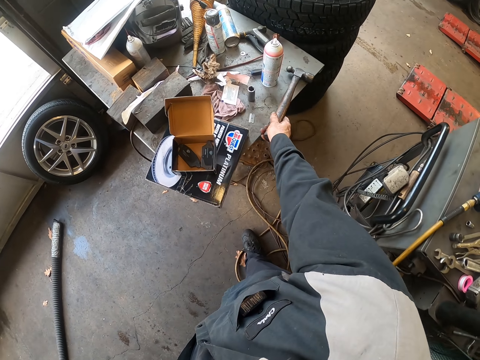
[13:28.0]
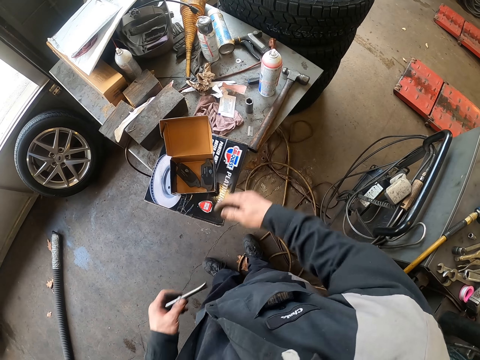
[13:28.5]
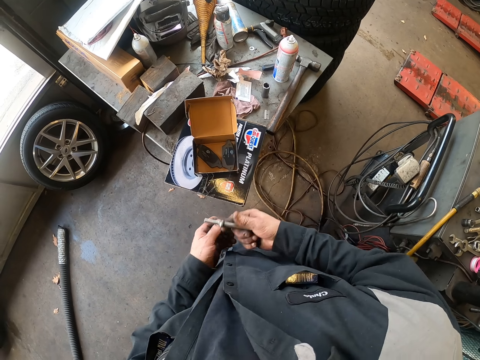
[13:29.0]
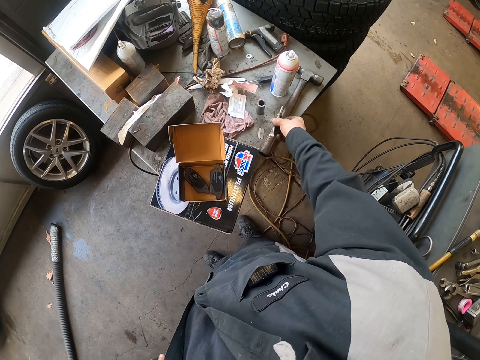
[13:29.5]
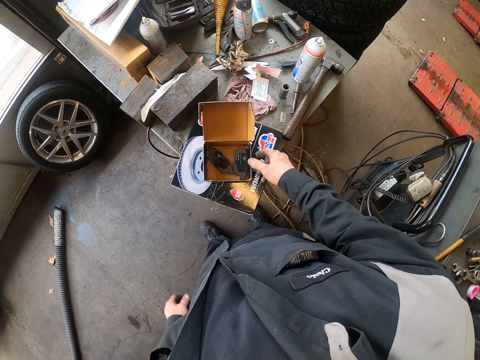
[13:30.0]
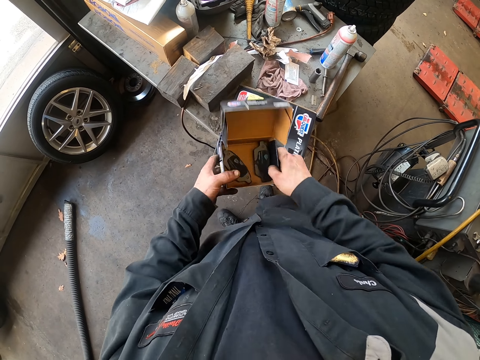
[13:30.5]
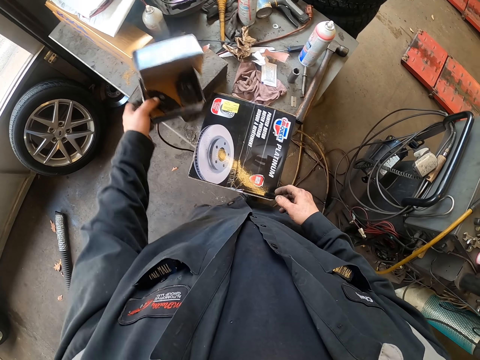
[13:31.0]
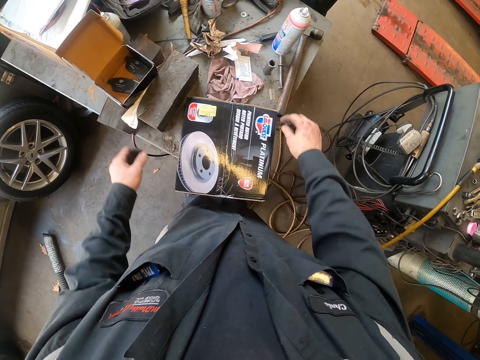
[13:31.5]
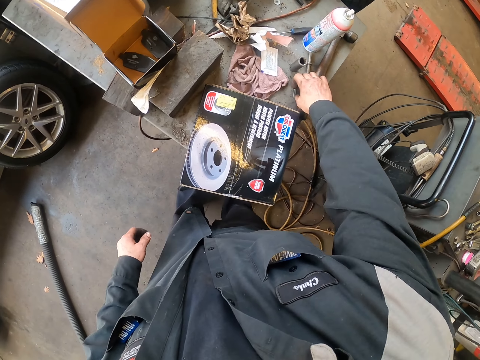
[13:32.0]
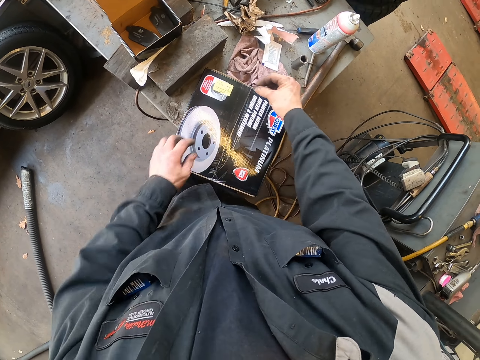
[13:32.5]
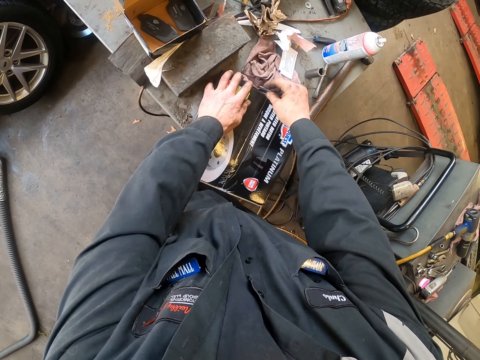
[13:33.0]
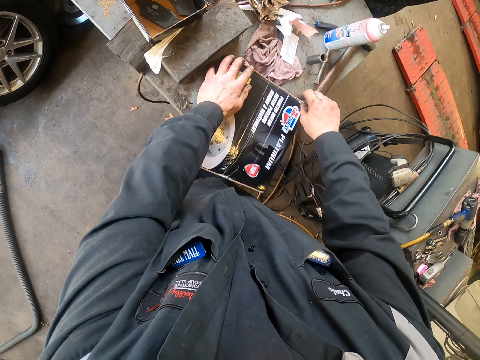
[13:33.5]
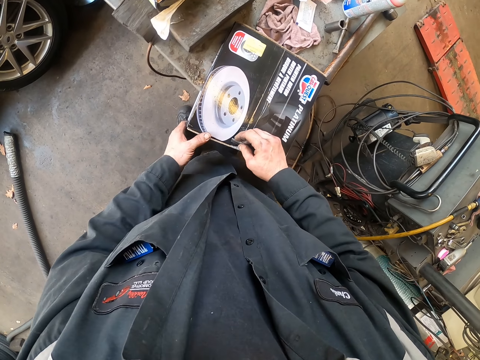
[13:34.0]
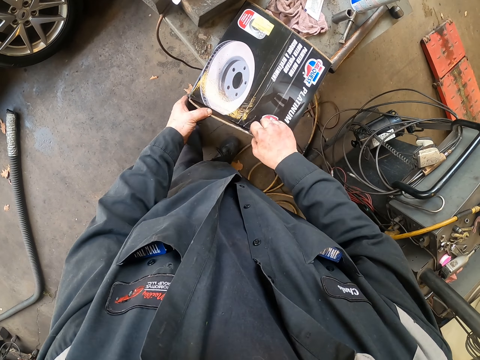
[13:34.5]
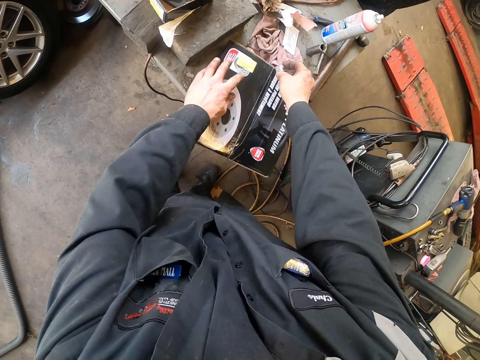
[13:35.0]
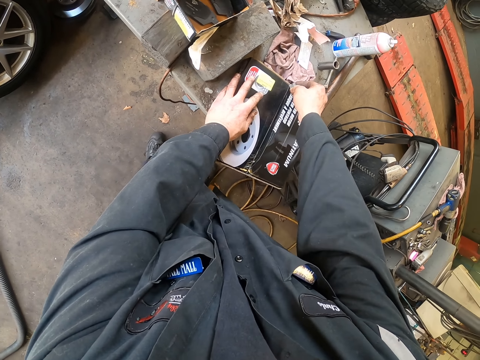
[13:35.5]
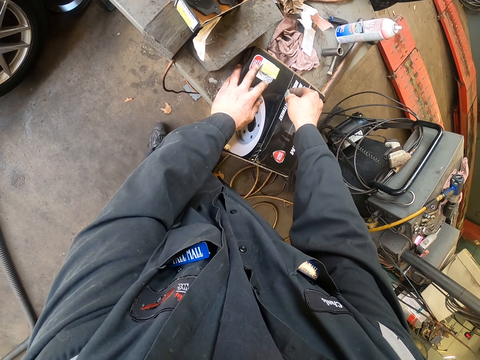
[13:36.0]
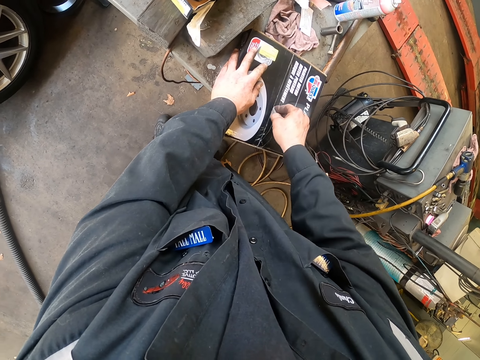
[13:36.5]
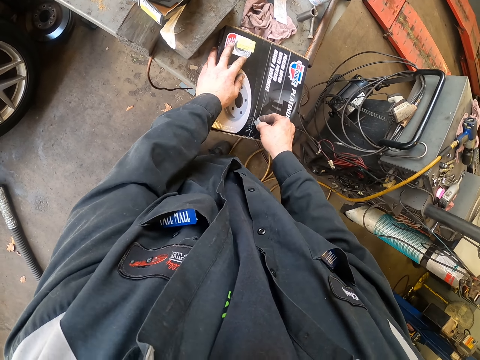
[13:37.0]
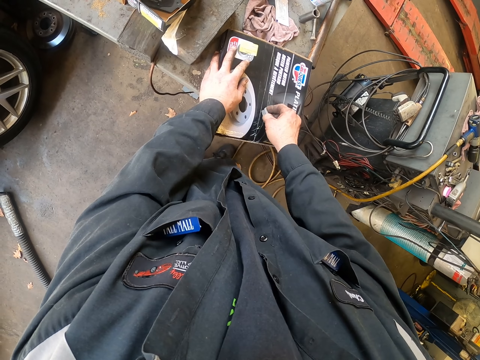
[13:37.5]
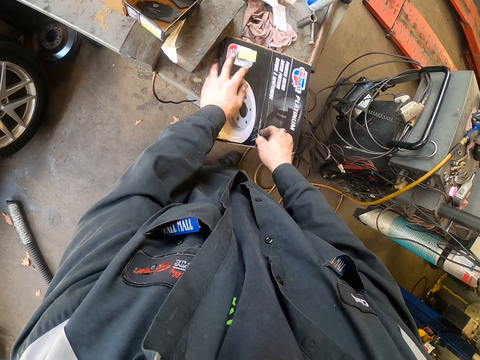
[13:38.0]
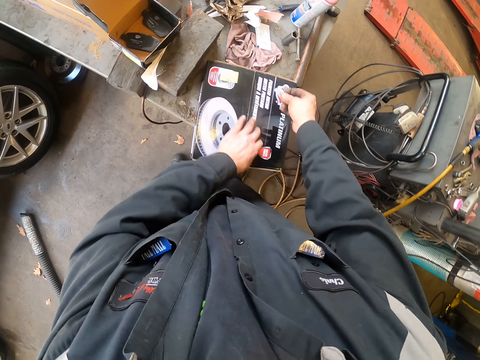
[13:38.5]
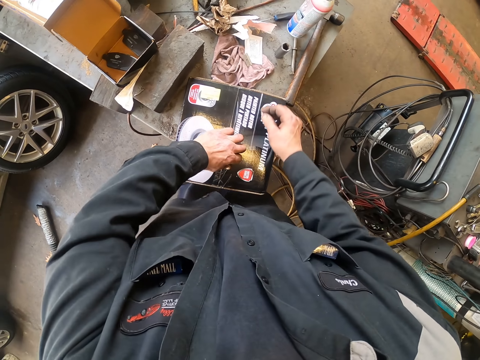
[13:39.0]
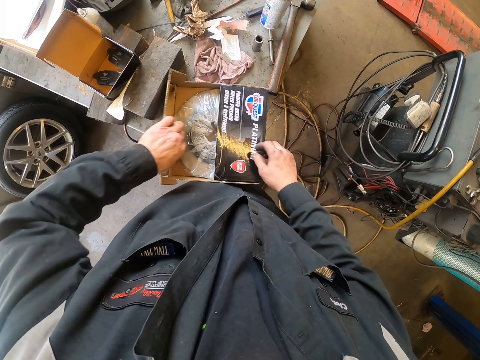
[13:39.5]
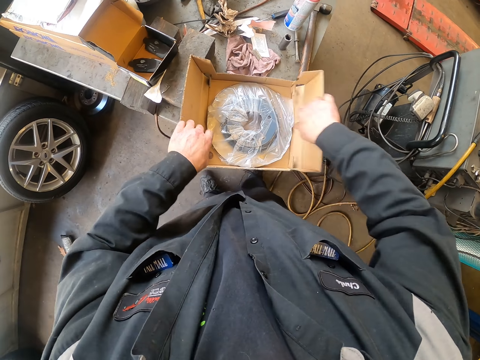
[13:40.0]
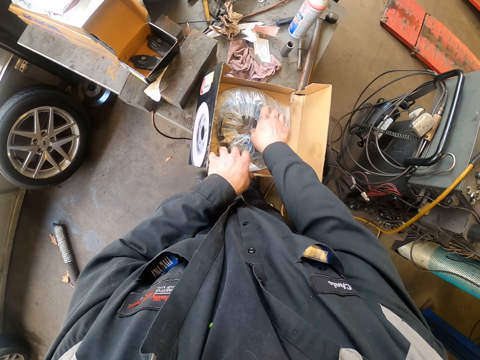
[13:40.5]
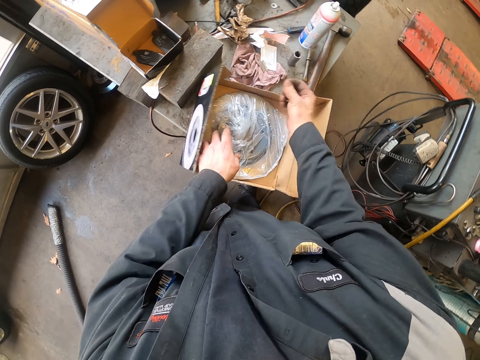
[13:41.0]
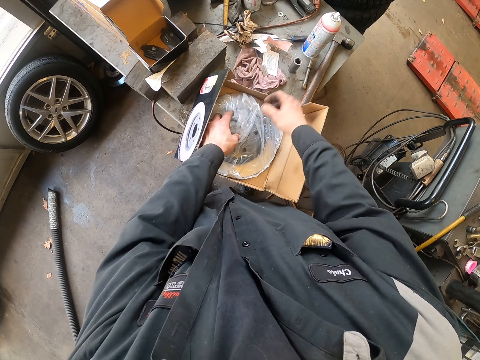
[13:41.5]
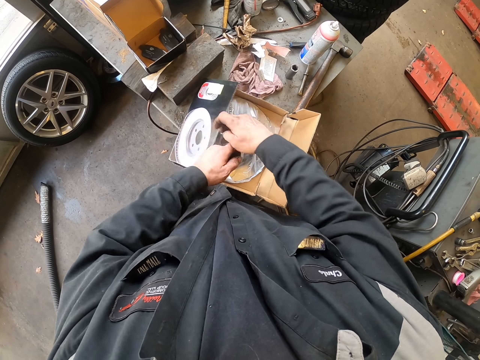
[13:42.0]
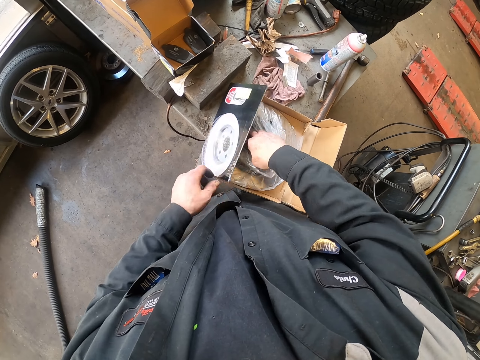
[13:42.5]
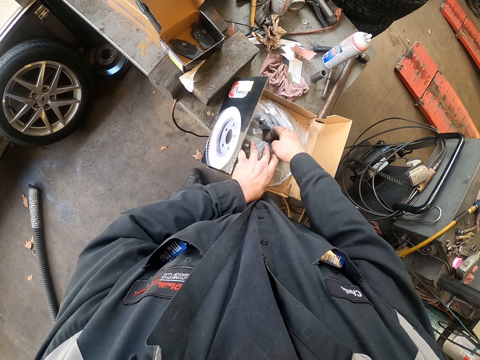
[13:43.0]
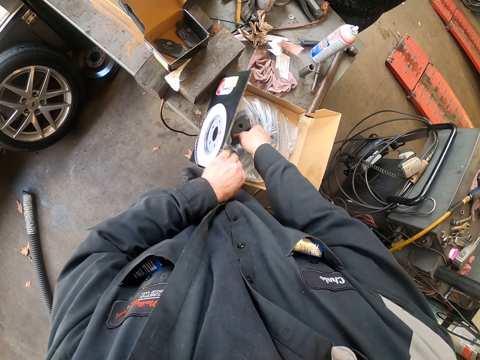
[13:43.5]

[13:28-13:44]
The camera wearer places the hammer on the table. They pick up something with the other hand. They place the steel on the table. They pick up a box. They pick up the box on the table with the other hand. They place the box on the table. They pick up a blade on the table. They cut the box on the table with the blade. They put the blade on the table. They open the box. They unwrap a brake disc or brake rotor. They open nylon paper in the box.

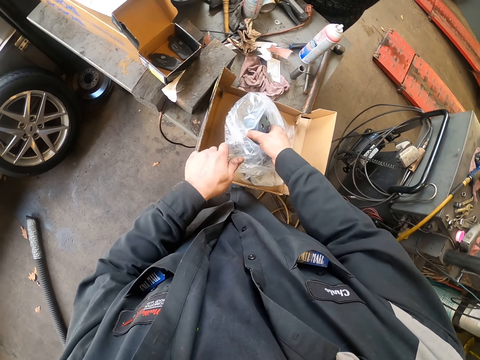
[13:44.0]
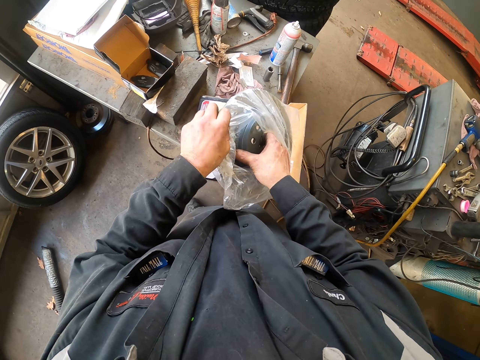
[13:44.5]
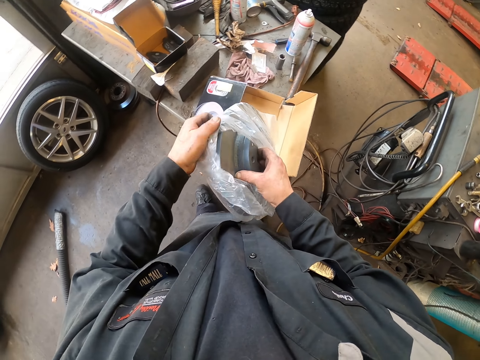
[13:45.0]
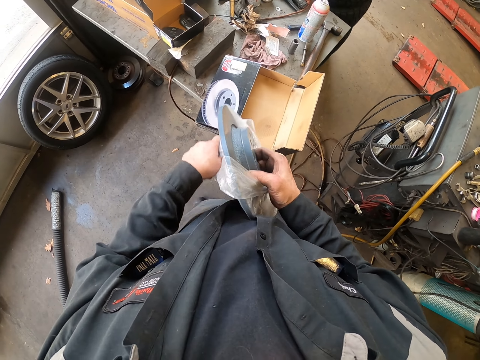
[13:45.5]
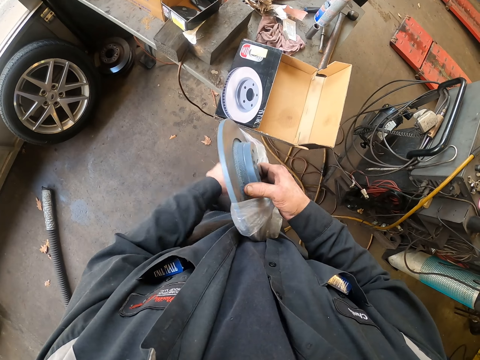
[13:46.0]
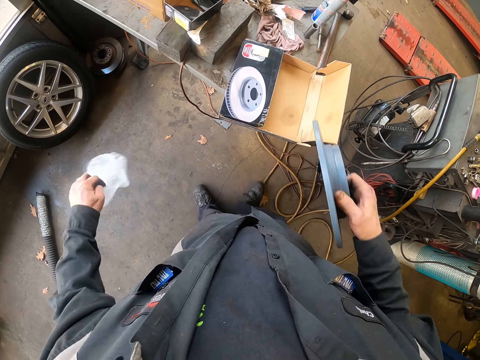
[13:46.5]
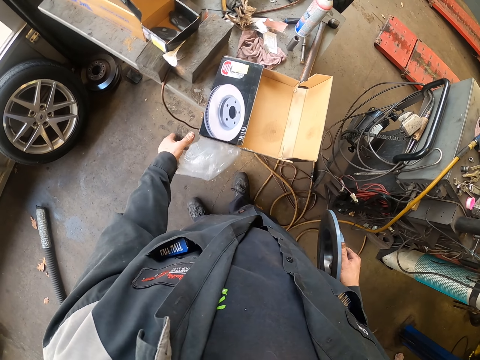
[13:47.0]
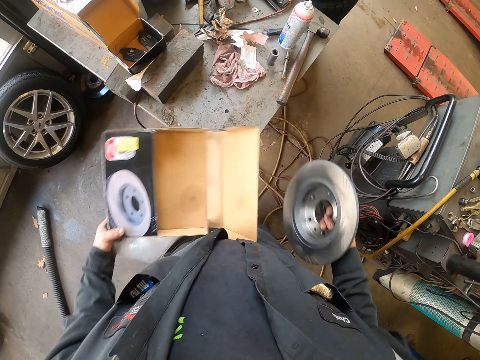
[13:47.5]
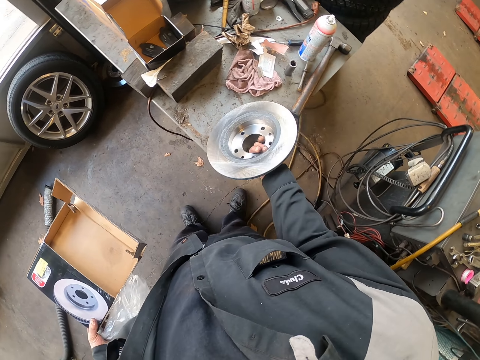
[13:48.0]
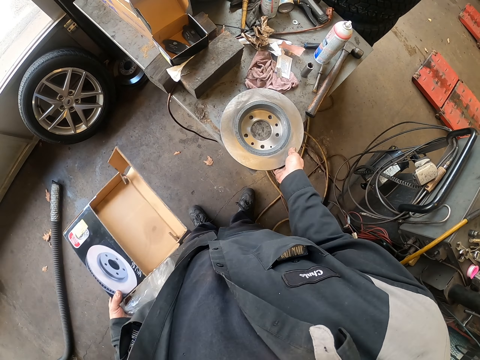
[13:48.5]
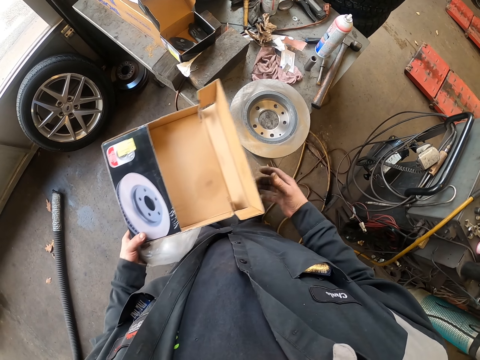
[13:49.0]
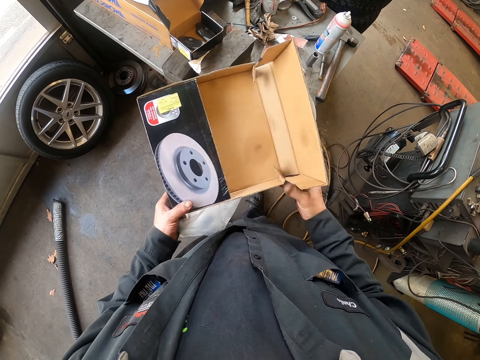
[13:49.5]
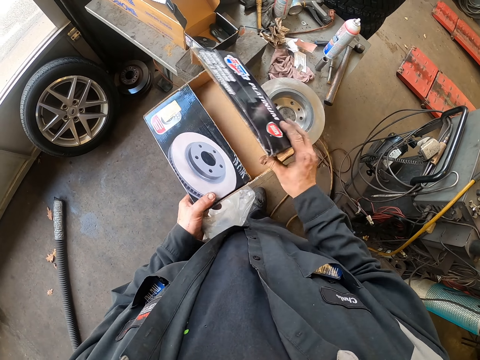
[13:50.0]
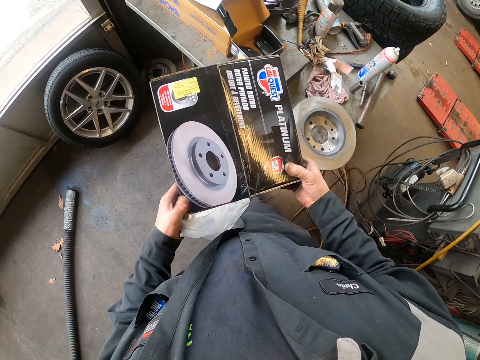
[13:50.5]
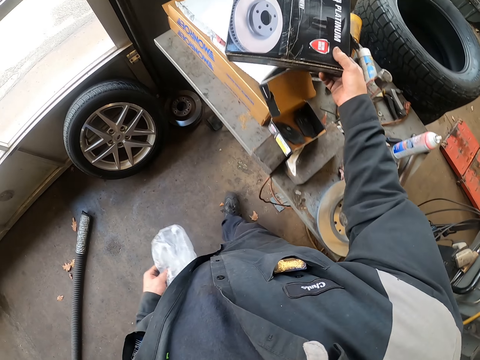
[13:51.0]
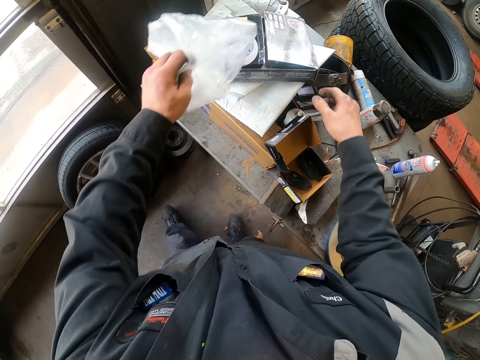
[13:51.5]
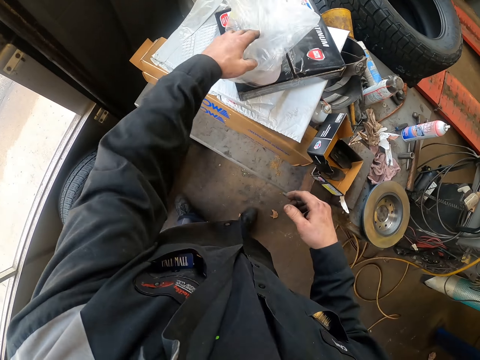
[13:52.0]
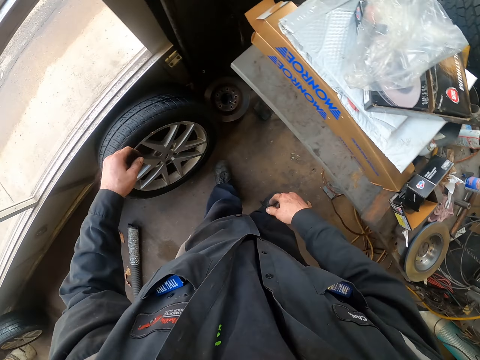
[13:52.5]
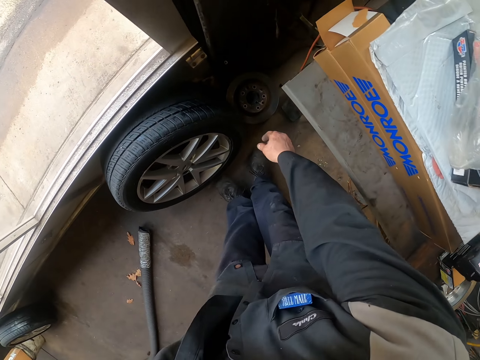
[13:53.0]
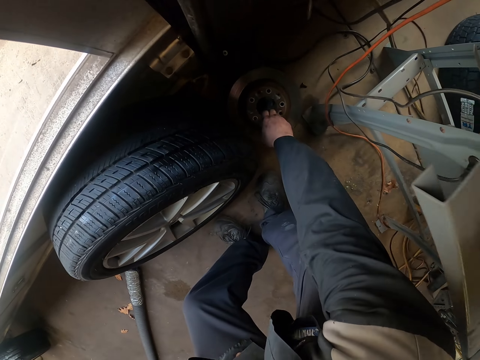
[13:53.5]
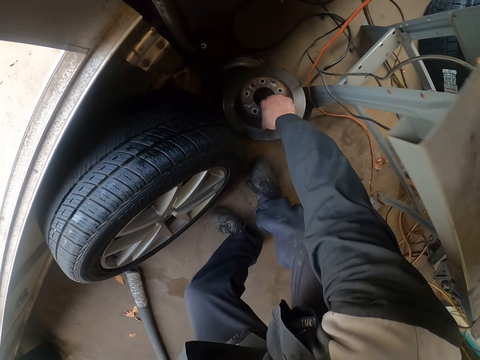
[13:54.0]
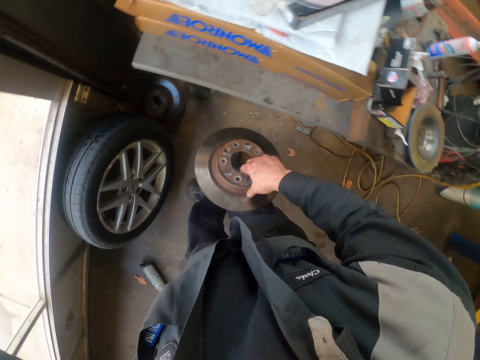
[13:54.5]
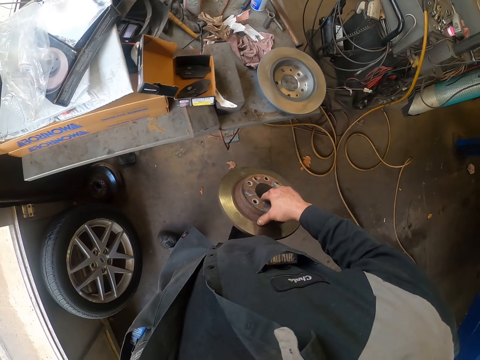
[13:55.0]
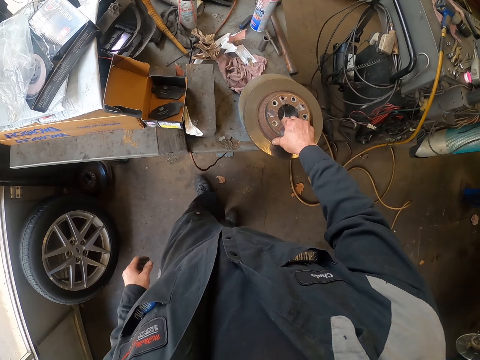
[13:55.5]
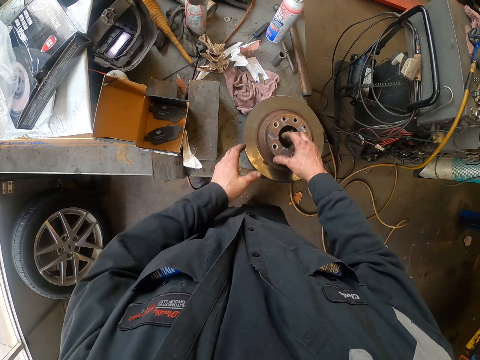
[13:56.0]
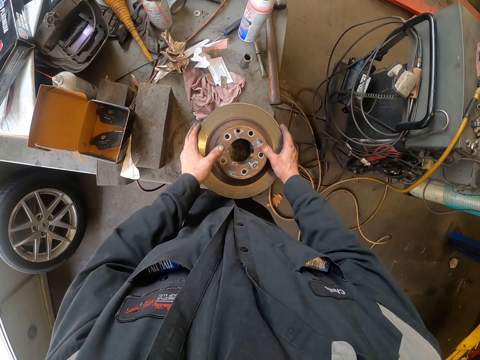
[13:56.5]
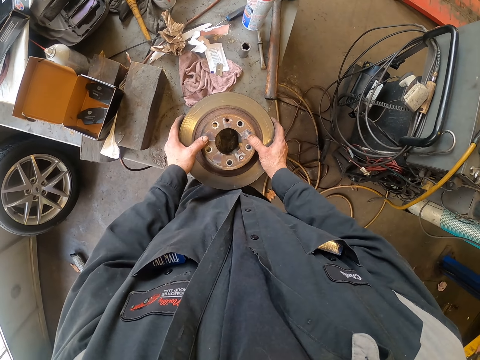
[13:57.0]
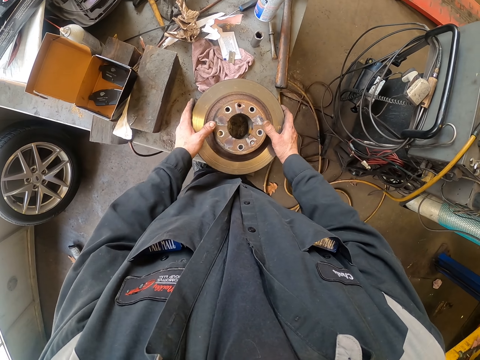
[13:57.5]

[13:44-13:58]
The camera wearer picks up the brake disc in the box, in the nylon. They unwrap the brake disc. They take out the brake rotor. They pick up the box on the table. They put the brake disc on the table. They close the box. They put the box on top of other boxes. They place nylon paper on the box. They move around. They pick up the brake disc on the floor. They put the brake disc on the table. They hold the brake disc on the table.
